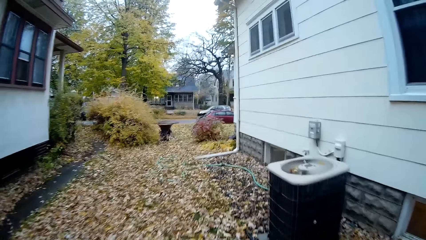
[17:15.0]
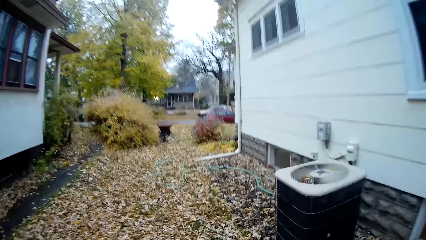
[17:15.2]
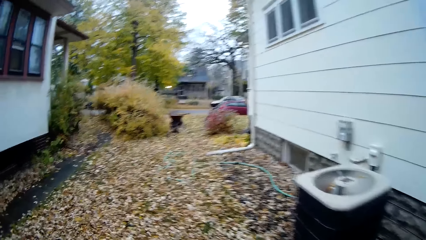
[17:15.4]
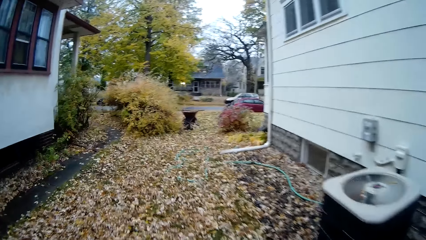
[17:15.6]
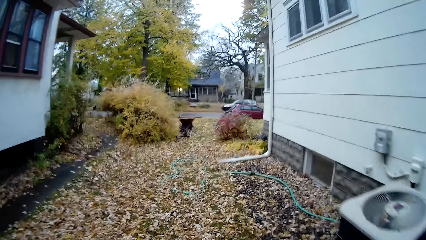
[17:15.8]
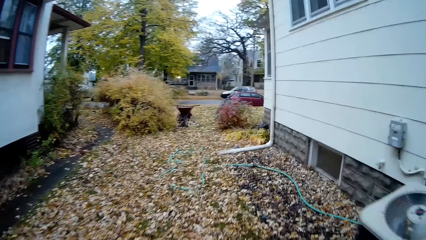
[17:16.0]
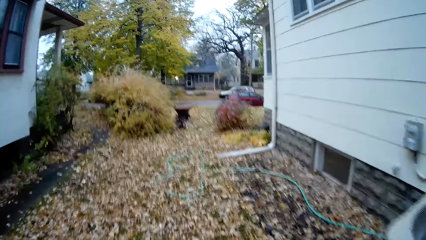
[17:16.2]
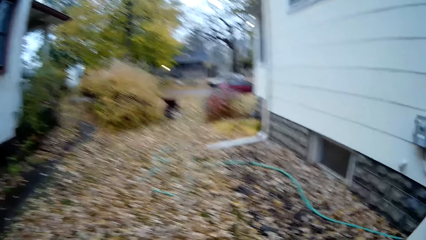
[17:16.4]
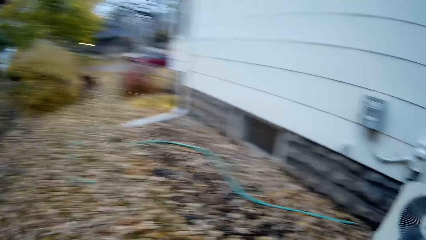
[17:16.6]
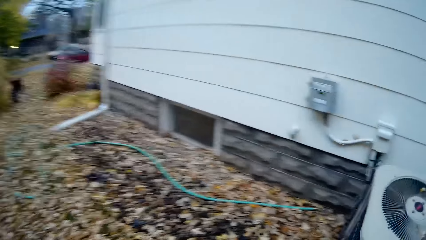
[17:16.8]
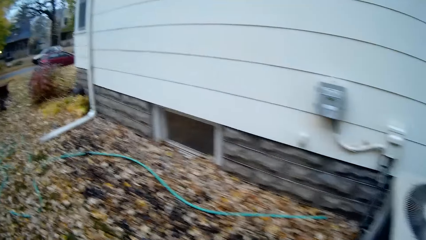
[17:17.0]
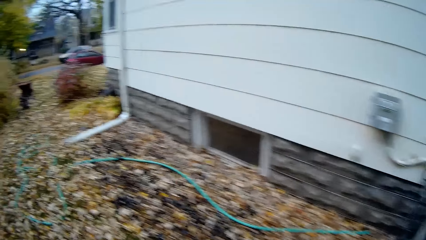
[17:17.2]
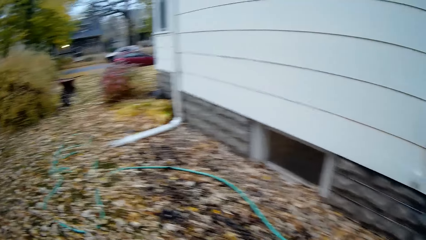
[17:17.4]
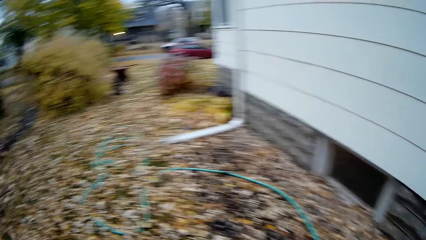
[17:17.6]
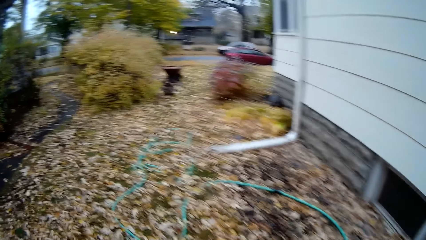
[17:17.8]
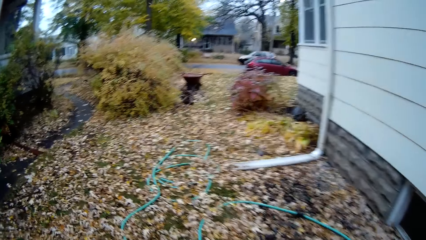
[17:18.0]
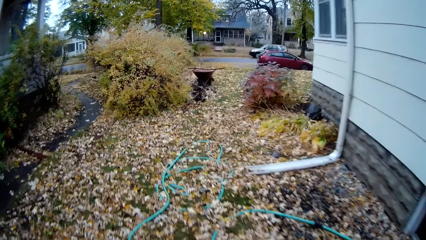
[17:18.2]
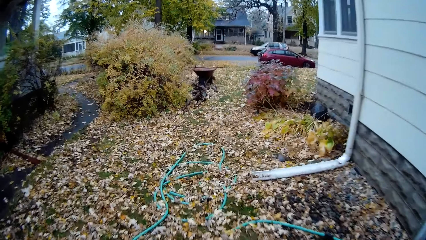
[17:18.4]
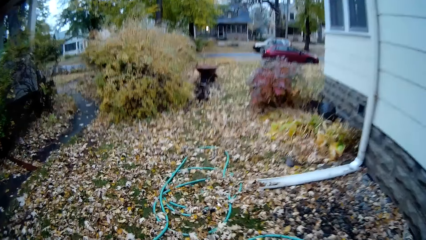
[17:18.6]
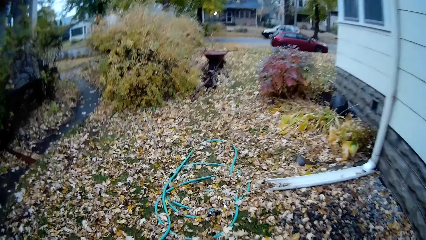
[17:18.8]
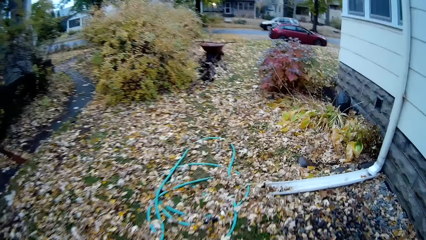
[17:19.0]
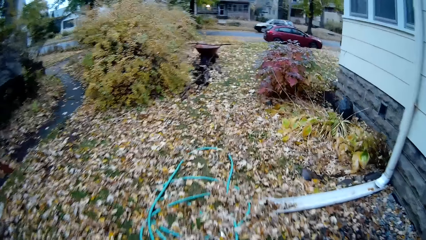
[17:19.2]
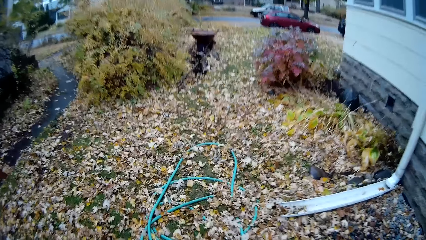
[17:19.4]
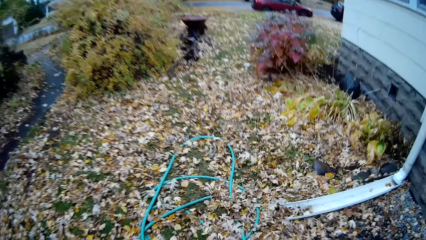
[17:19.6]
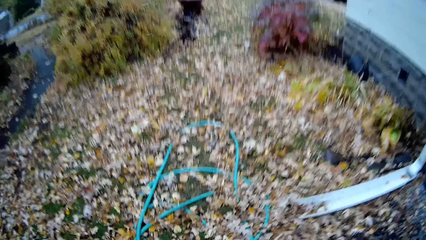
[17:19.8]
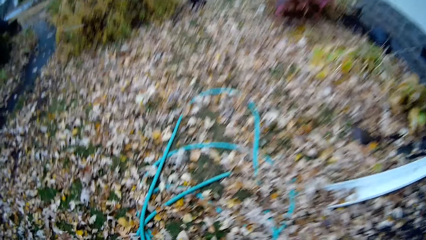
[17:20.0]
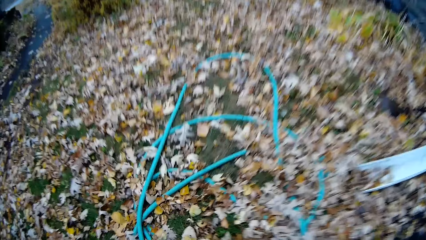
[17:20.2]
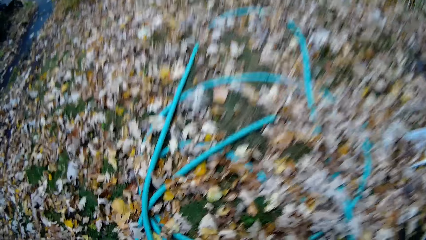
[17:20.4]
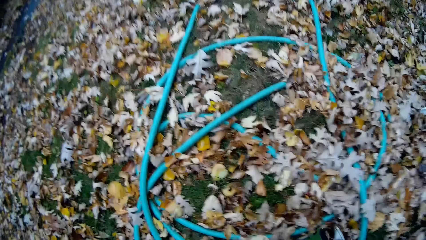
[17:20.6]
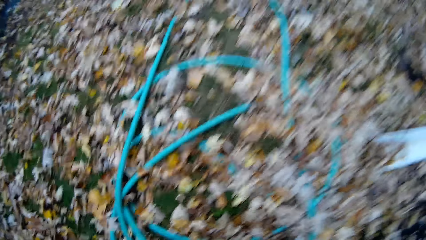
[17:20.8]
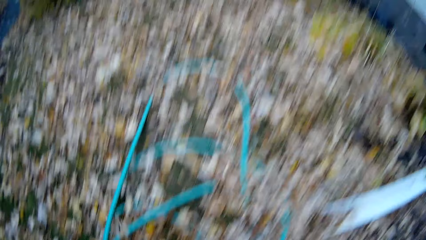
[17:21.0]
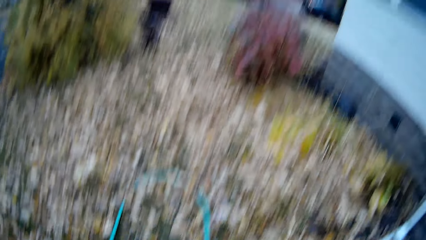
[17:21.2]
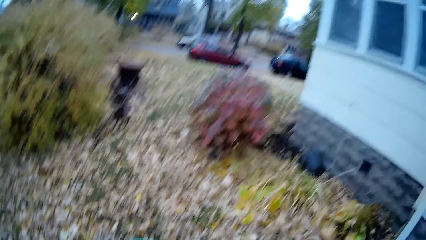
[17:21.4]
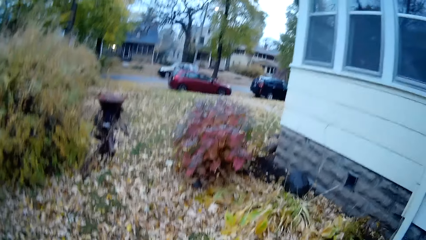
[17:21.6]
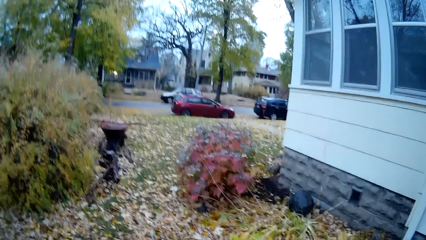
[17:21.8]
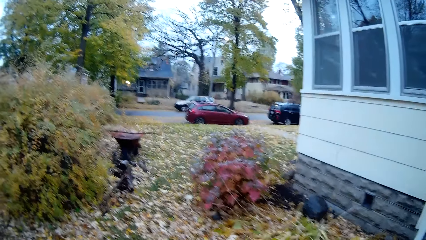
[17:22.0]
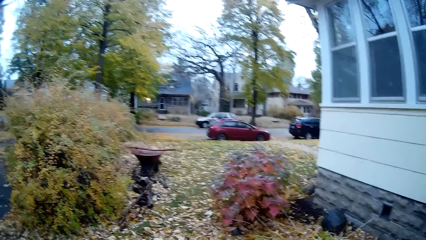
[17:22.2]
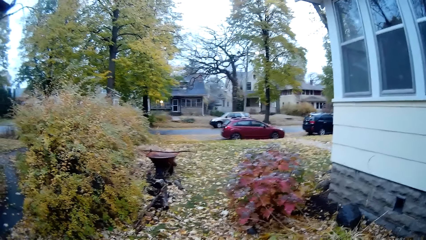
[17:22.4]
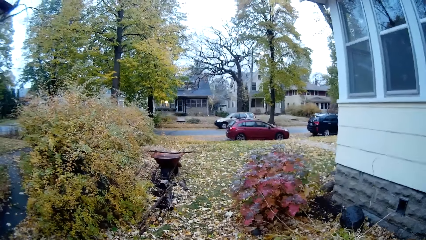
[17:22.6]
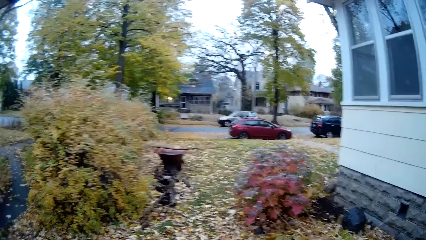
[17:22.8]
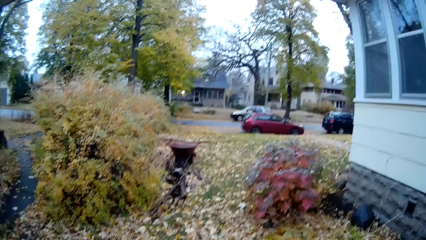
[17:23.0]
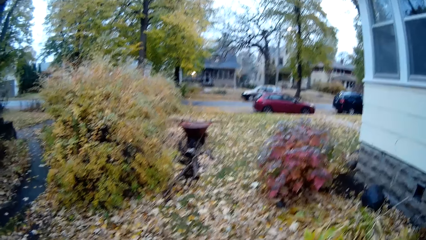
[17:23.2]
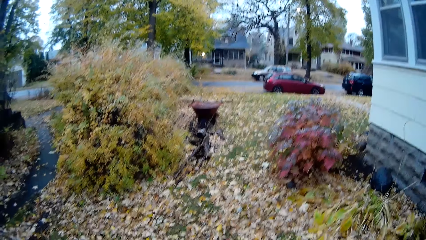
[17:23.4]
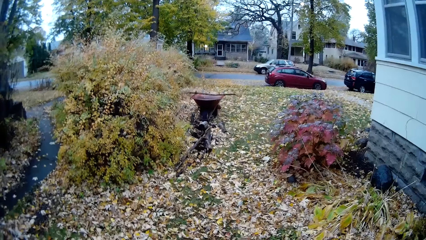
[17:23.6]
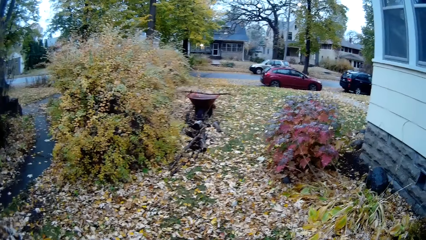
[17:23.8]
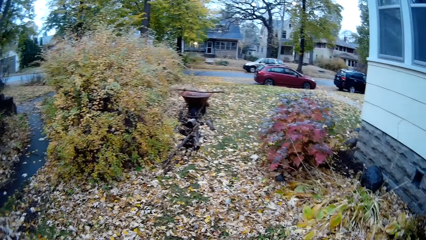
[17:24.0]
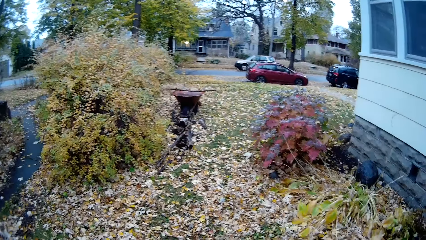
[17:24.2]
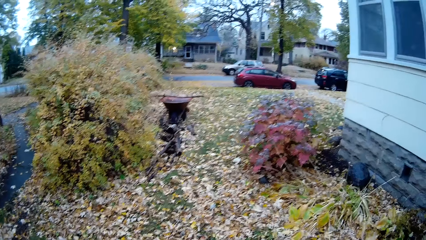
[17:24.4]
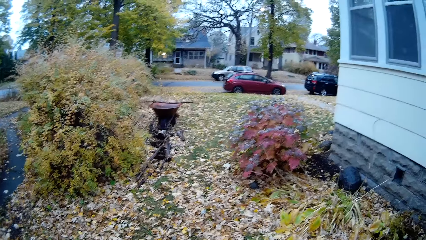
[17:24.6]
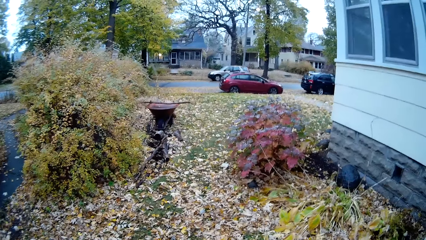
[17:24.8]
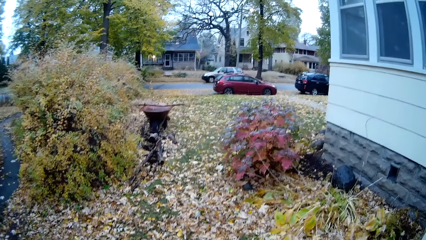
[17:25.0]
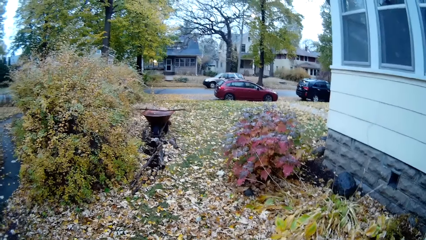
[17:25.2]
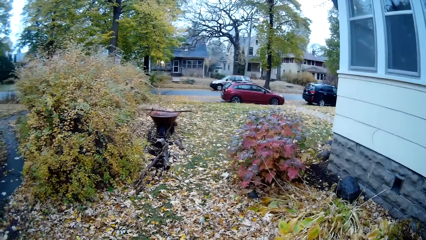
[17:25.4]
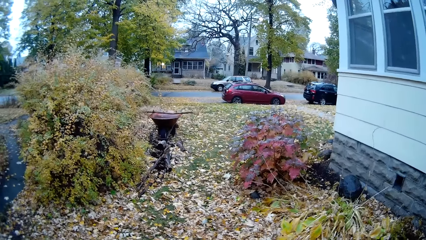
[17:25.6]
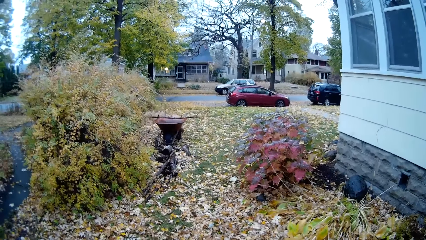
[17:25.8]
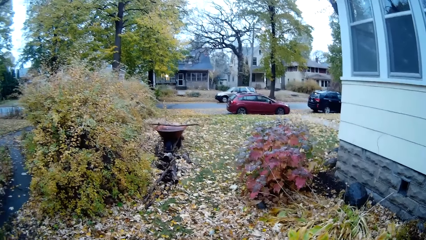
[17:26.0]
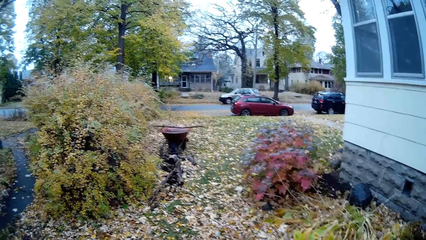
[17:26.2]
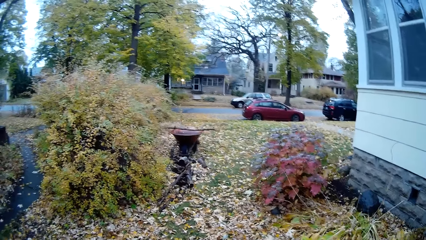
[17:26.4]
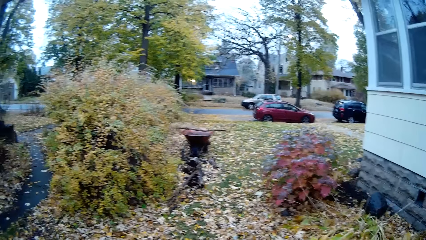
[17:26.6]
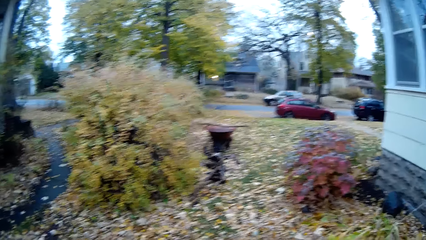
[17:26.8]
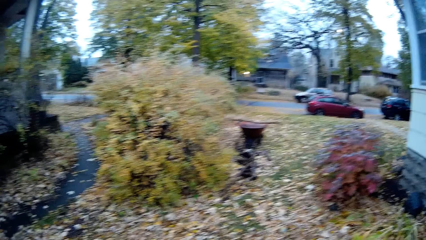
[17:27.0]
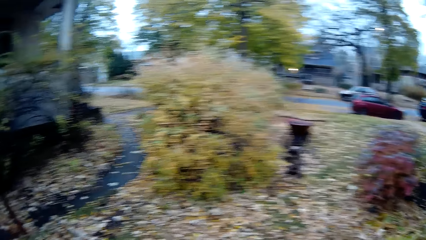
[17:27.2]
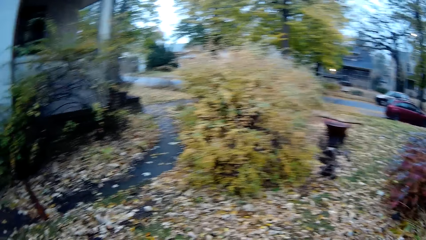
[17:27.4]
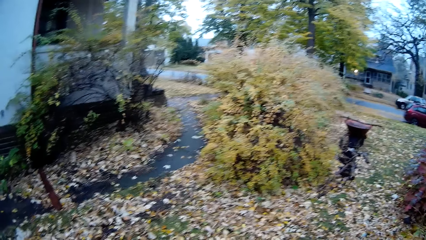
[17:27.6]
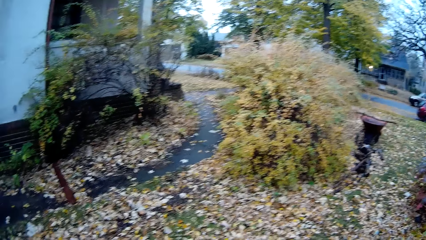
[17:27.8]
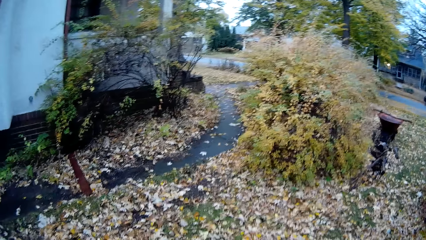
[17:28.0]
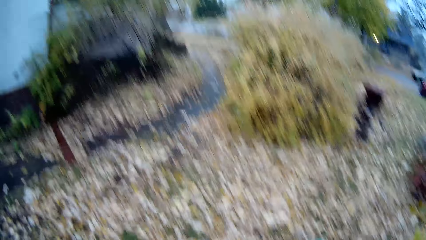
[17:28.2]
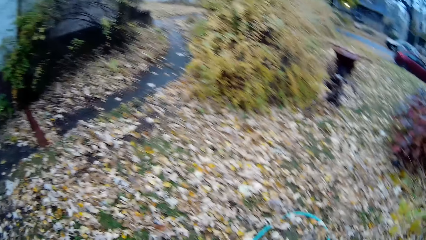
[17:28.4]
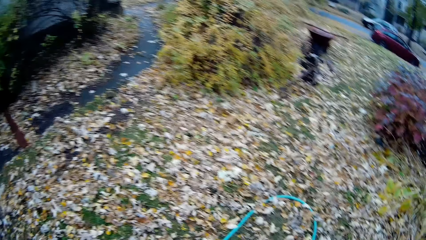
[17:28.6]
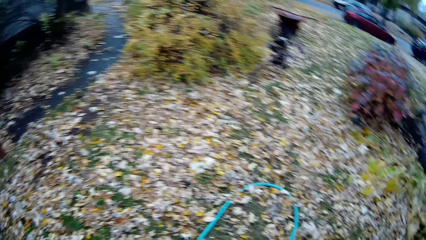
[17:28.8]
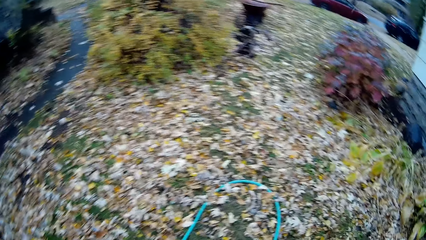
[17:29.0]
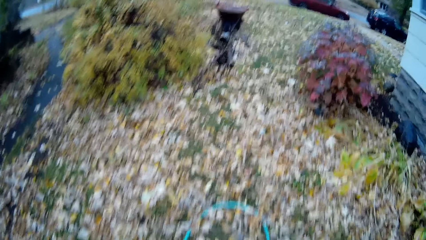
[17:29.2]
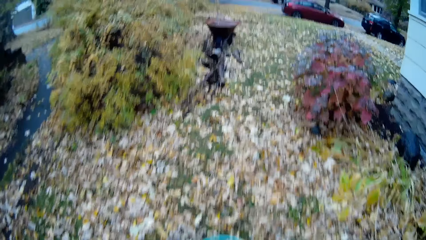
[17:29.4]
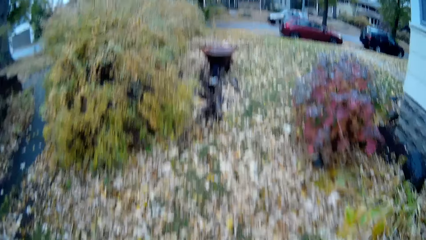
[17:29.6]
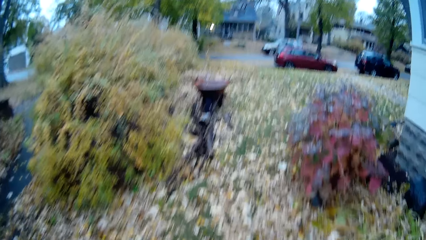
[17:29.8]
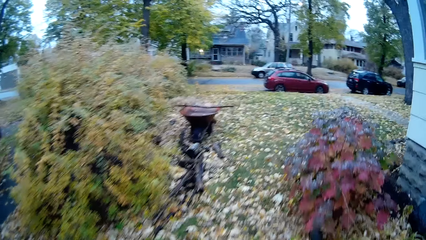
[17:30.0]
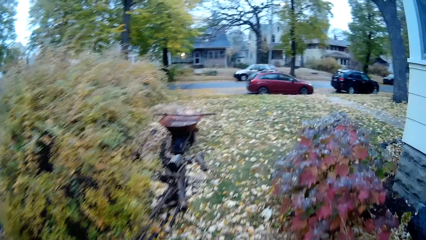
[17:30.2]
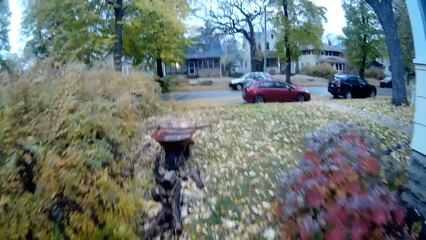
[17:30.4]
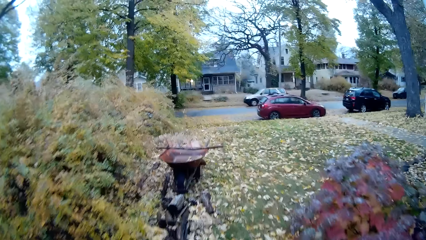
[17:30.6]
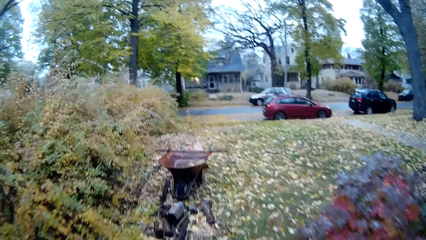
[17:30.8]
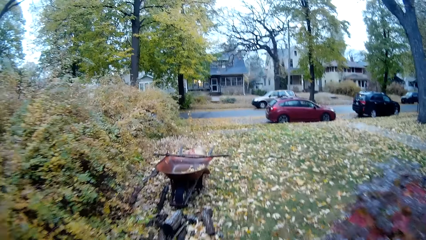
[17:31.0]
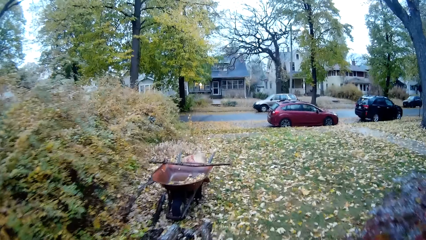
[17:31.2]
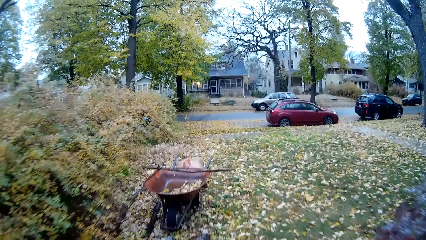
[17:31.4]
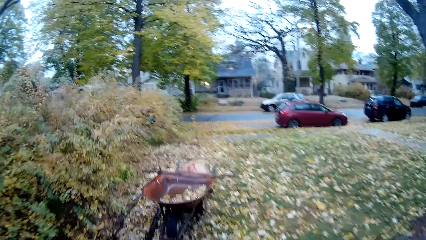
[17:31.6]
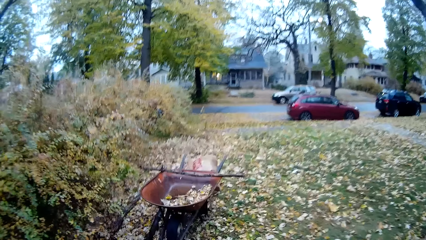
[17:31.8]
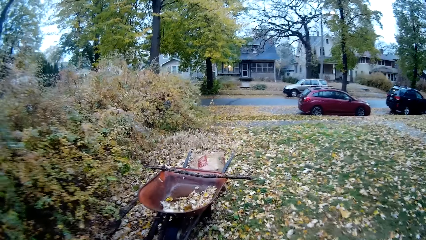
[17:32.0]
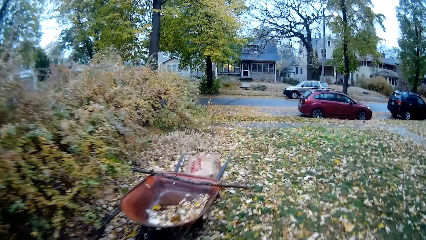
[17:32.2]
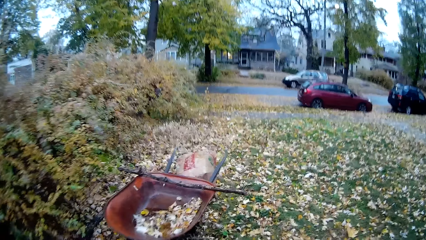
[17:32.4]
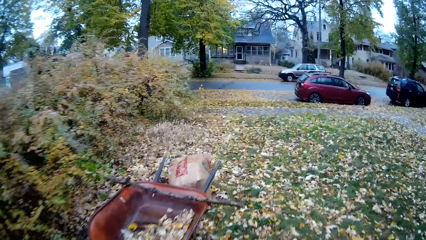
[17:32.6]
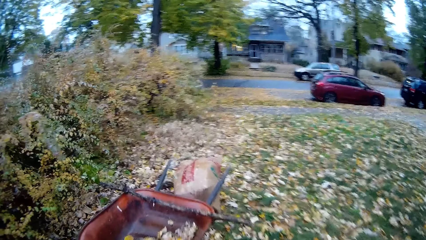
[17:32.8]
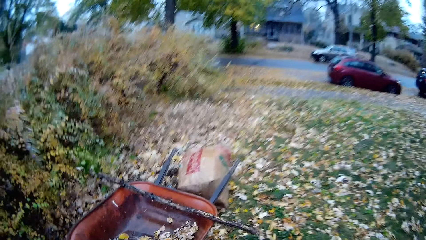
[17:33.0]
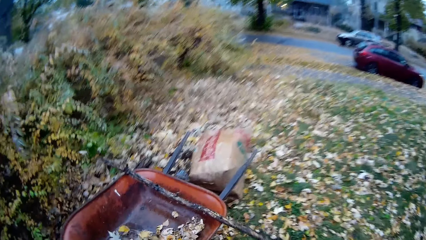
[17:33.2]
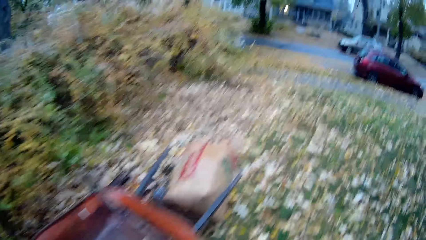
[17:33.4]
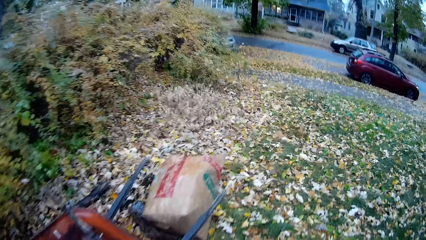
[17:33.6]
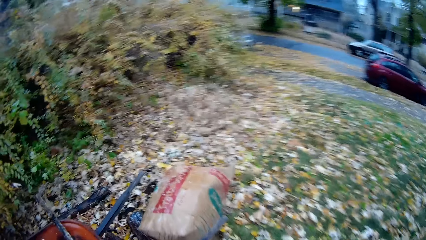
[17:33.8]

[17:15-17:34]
The camera wearer looks aside, walks towards the road, and bends down. They look at a blue hose on the floor. They stand up, look around, and walk around.
